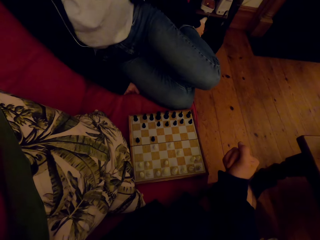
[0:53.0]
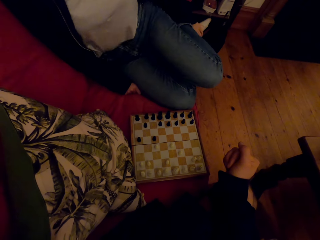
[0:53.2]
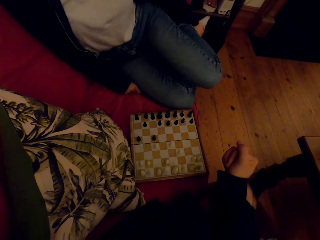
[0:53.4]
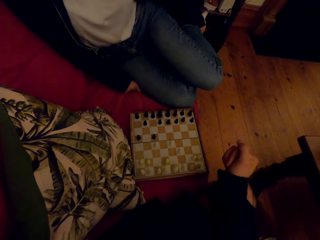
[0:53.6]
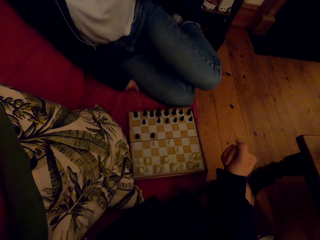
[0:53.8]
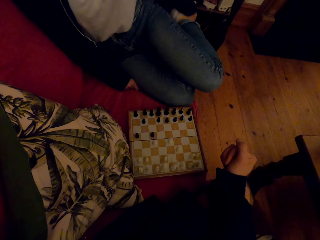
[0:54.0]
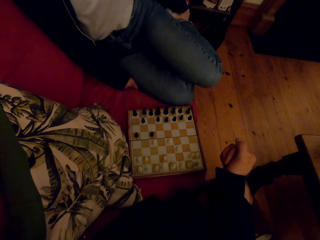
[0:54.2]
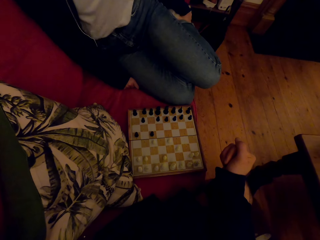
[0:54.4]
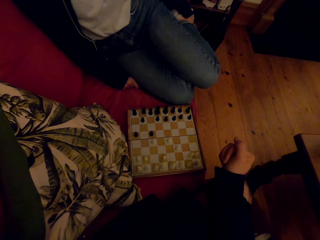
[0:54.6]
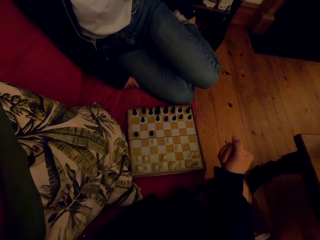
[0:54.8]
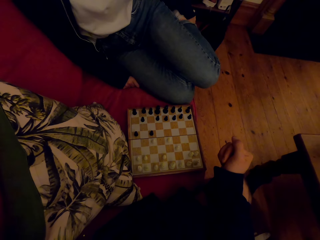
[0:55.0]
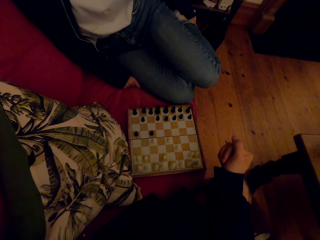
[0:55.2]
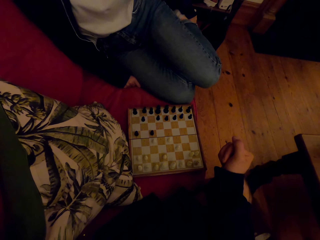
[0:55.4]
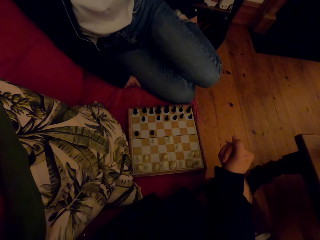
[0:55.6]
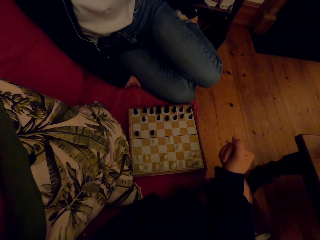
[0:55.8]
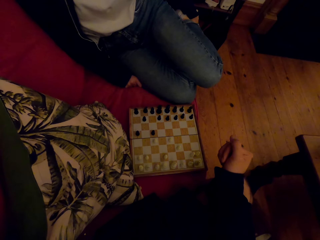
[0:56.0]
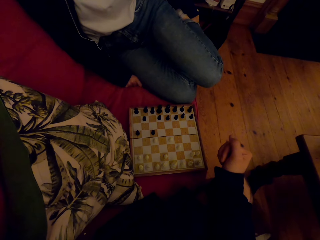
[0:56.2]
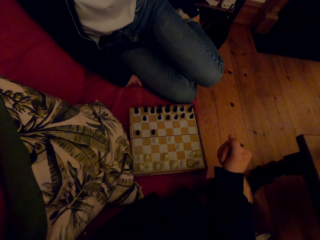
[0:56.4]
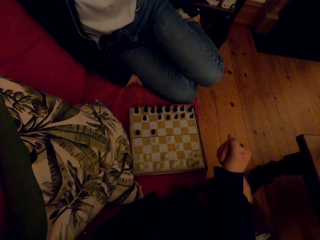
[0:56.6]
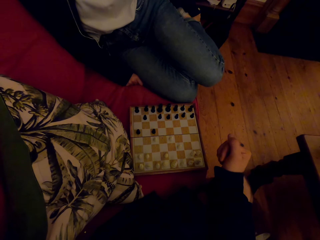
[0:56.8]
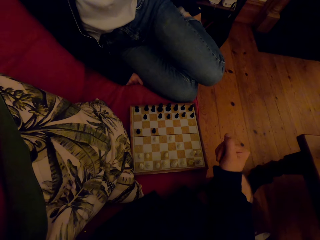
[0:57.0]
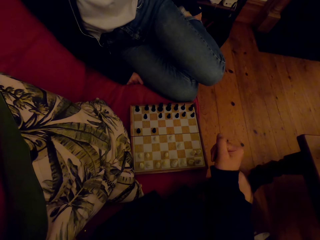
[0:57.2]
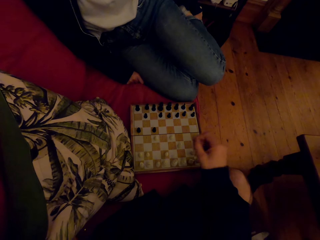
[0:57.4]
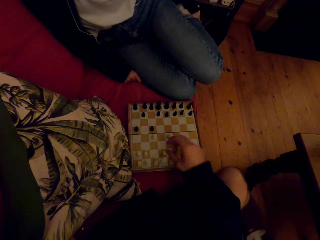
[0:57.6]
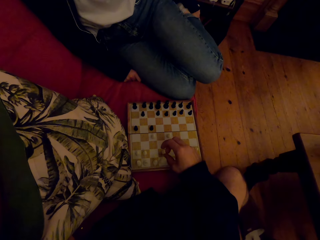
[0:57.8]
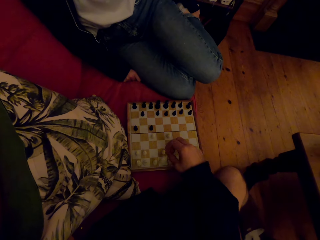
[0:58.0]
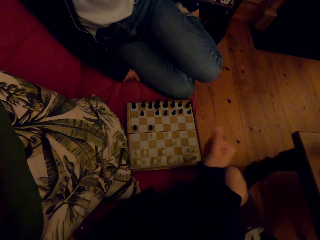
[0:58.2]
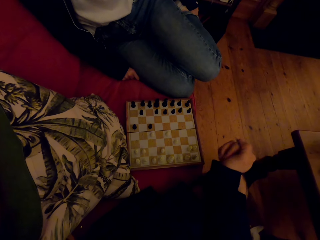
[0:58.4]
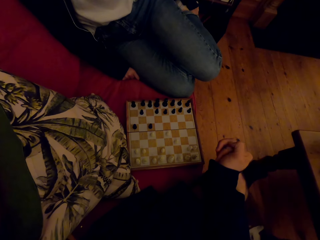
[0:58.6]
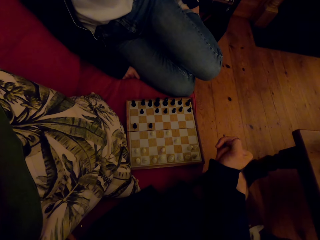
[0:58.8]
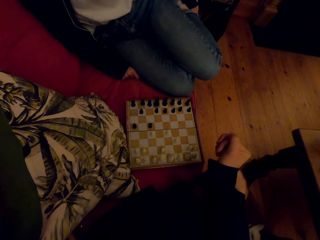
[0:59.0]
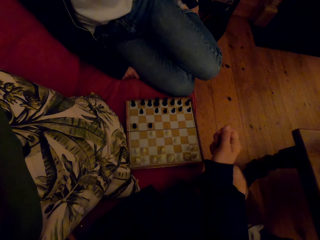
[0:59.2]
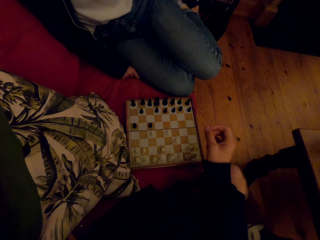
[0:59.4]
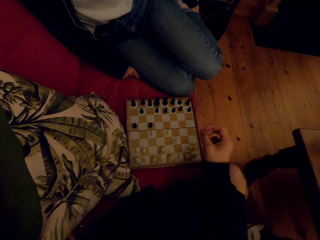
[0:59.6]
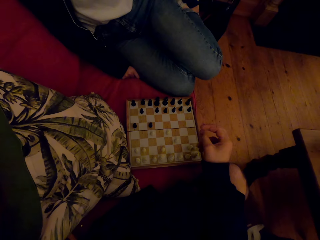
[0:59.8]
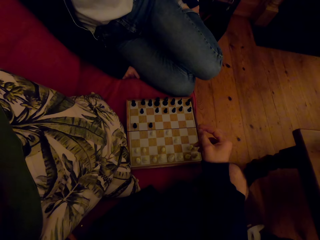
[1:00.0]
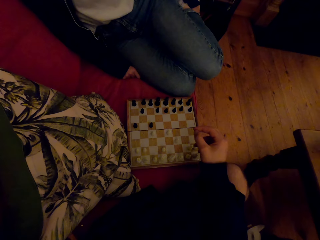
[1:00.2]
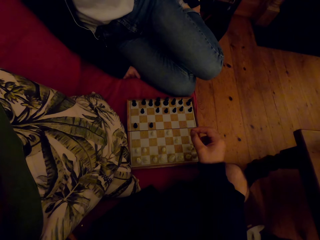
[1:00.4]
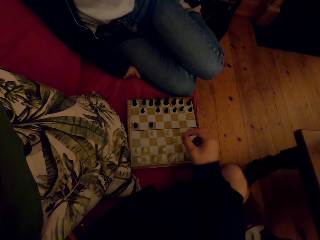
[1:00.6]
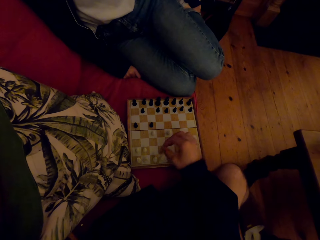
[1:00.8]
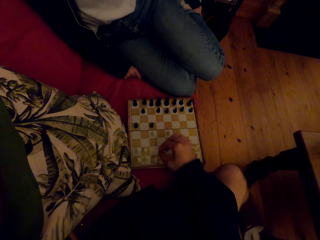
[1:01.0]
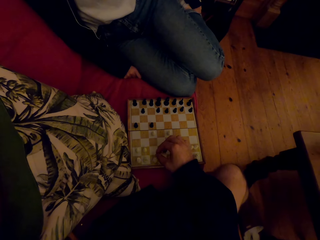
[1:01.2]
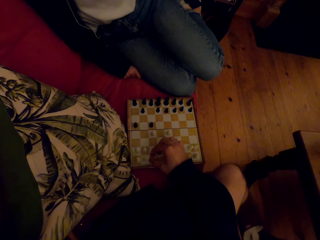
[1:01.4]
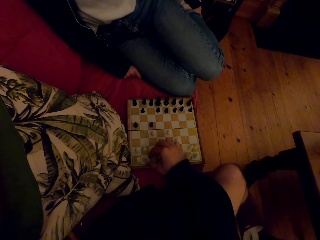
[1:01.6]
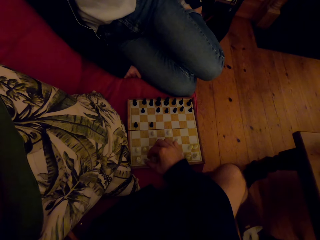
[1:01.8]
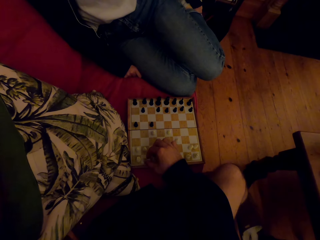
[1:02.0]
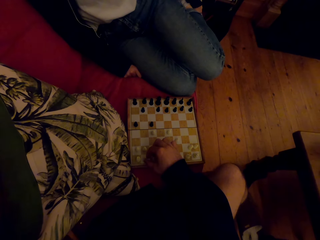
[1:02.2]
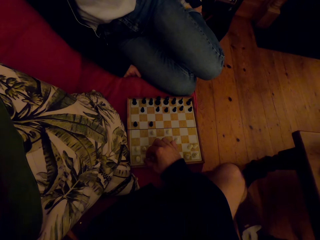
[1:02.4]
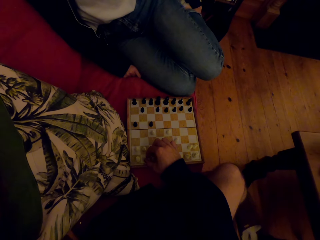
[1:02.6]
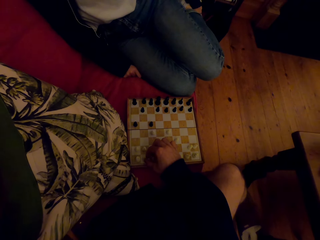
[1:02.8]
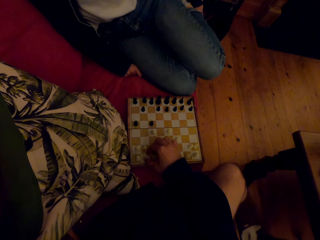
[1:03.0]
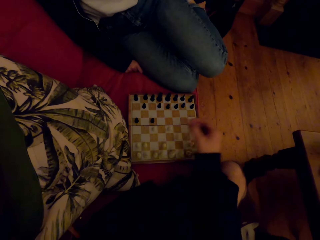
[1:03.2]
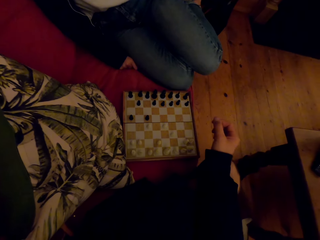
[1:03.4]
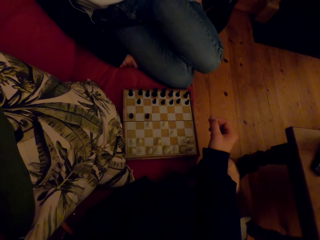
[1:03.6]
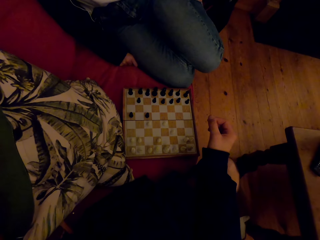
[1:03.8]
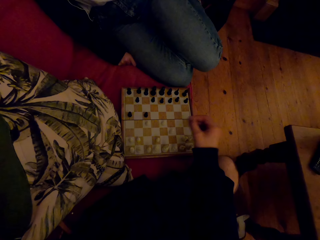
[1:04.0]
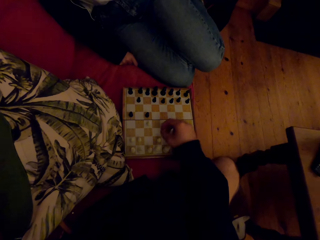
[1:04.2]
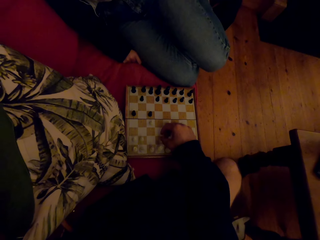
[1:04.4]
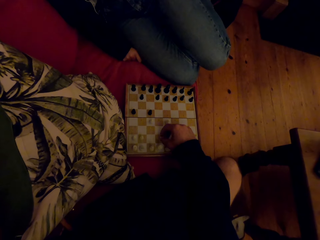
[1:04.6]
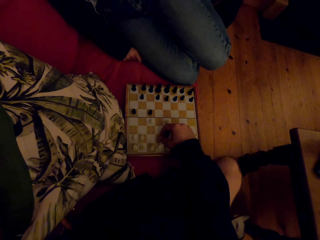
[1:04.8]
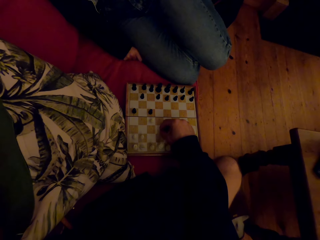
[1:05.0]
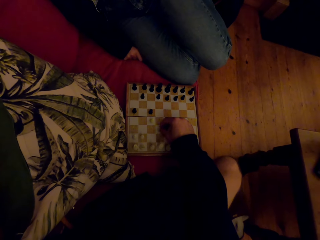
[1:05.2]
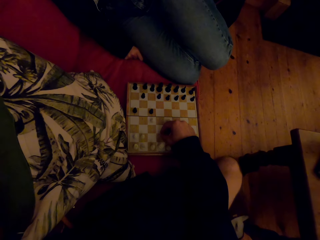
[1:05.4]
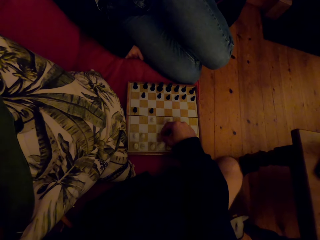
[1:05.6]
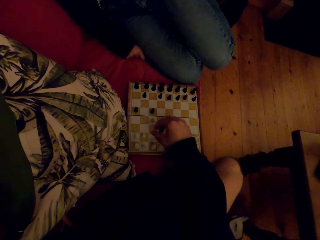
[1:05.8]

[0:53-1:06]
A person touches the leg. The camera wearer plays the chess game with the person.

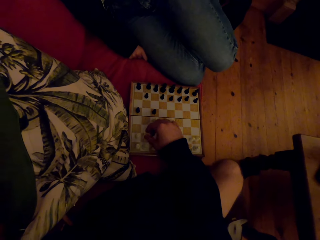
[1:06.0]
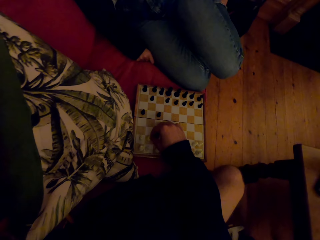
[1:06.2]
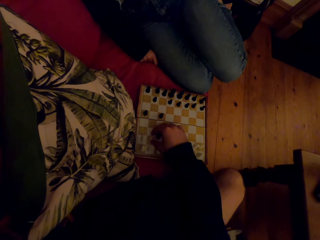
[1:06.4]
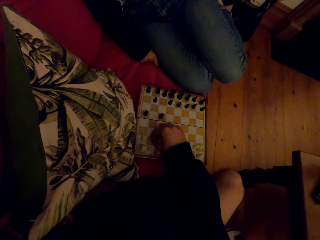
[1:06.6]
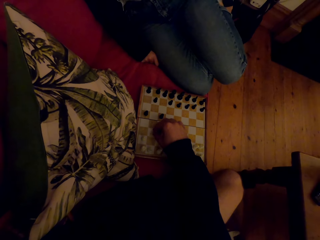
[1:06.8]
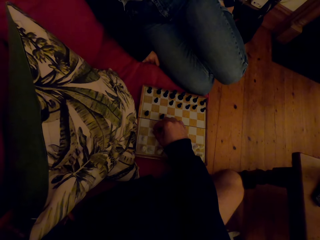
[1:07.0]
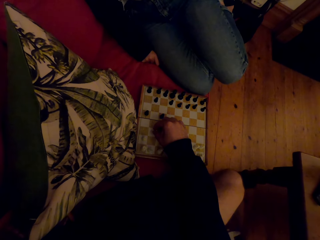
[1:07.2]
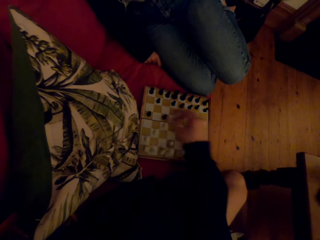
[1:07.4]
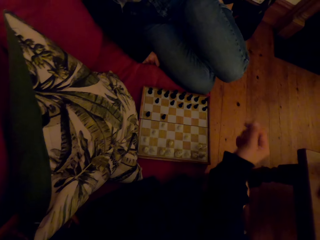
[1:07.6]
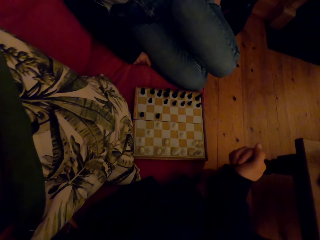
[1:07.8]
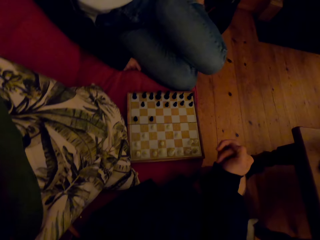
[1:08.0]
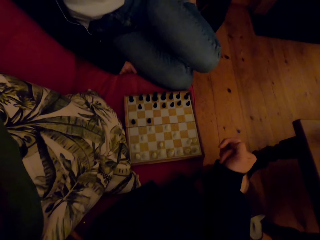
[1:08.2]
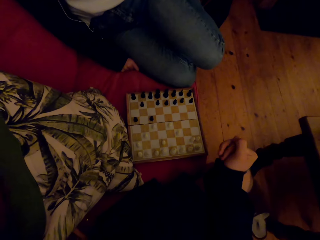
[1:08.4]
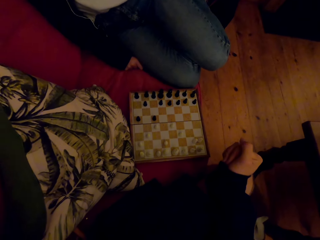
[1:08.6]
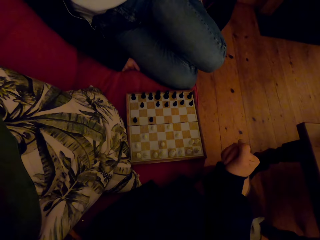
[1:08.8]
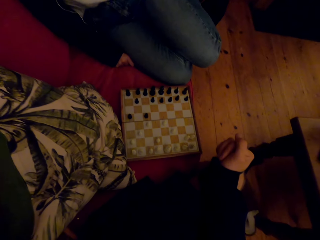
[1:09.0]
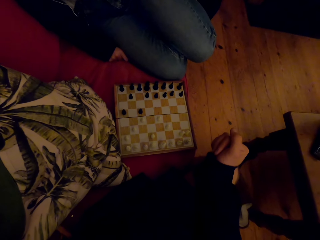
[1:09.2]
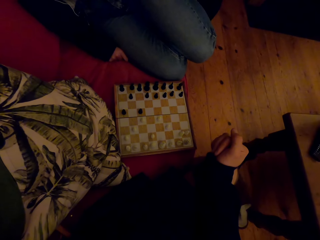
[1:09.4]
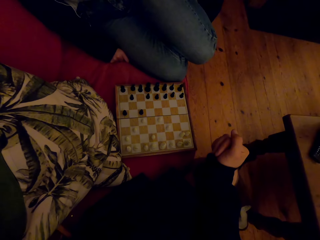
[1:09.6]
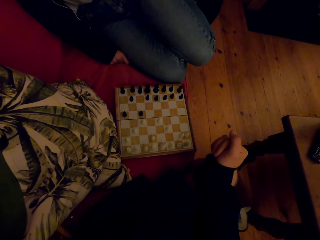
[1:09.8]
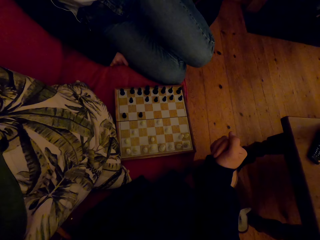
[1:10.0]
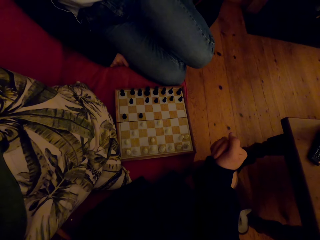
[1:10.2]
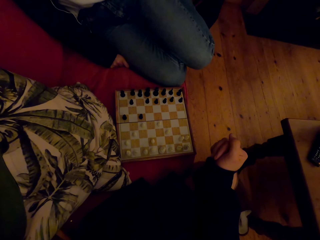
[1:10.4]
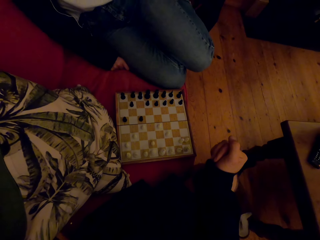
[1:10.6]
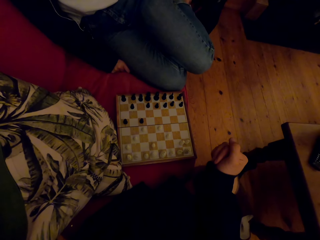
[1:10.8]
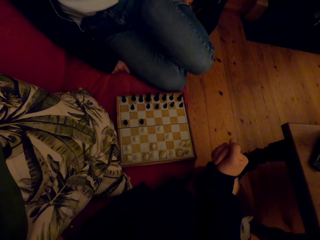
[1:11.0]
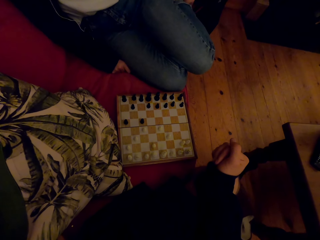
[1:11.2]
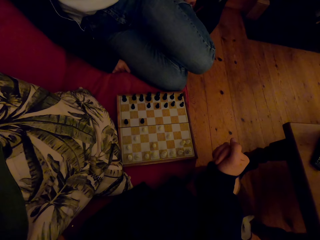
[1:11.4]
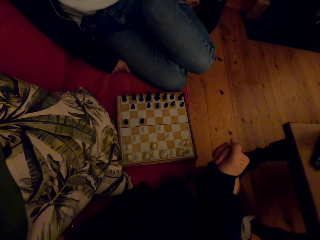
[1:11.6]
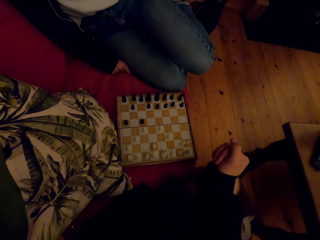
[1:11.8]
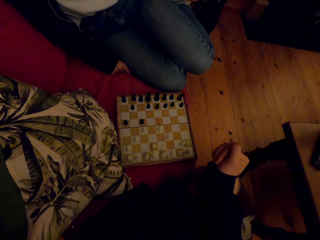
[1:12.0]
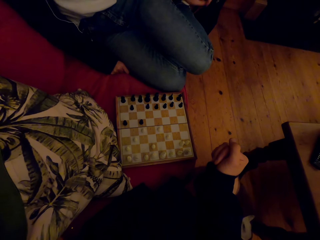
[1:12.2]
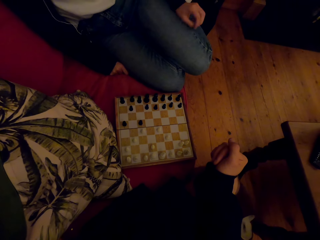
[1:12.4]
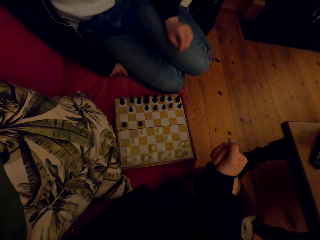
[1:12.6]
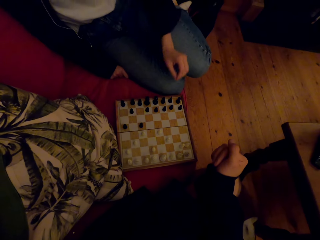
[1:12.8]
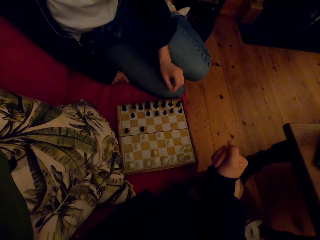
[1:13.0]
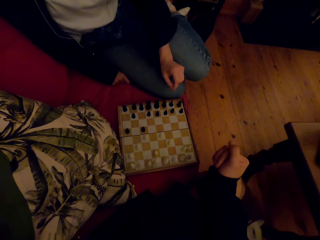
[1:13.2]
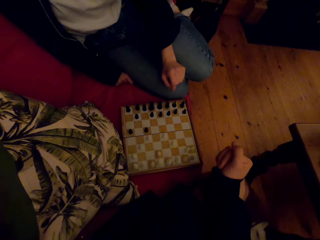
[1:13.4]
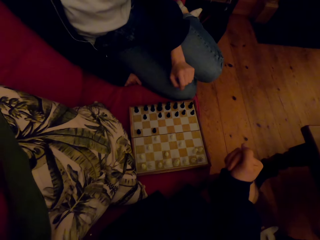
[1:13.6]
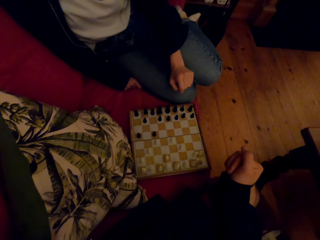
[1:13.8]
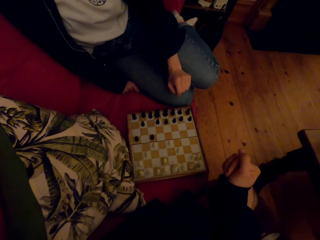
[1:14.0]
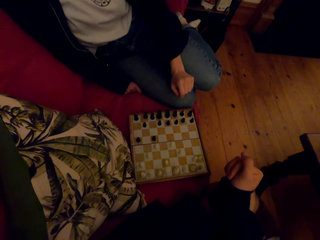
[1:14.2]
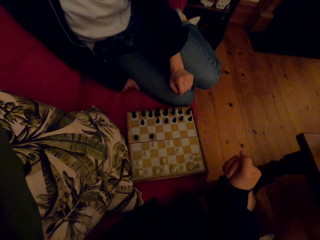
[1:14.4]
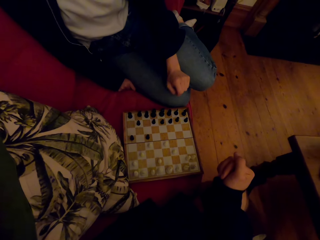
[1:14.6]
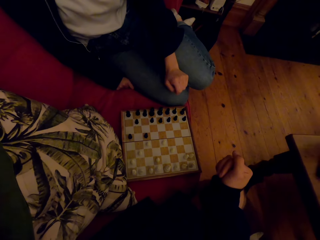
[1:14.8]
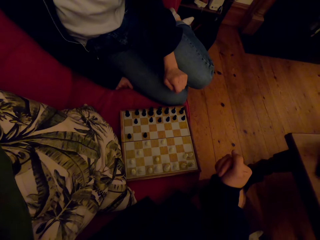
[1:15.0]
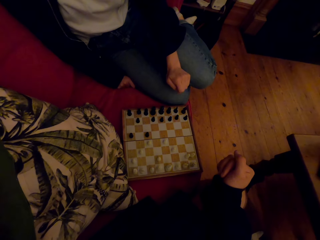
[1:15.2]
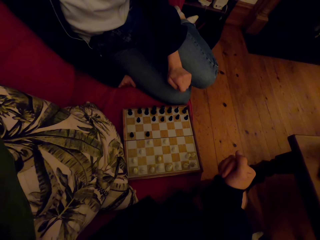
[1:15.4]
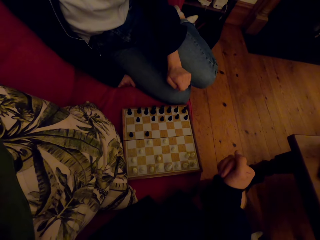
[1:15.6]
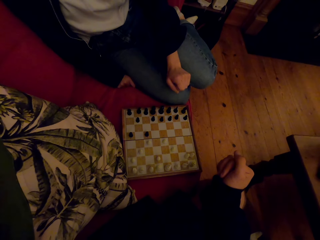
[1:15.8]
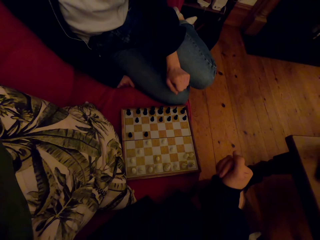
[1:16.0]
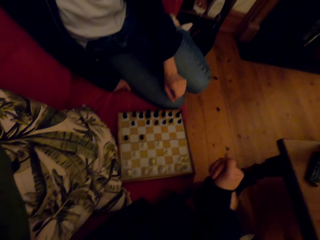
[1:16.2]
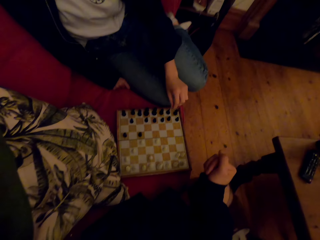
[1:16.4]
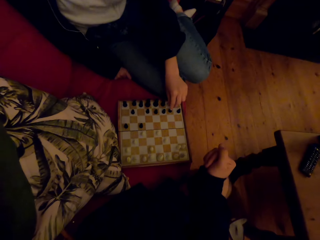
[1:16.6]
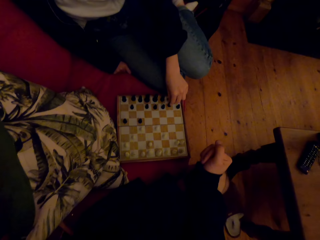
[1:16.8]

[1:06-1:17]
A person talks to the camera wearer.
